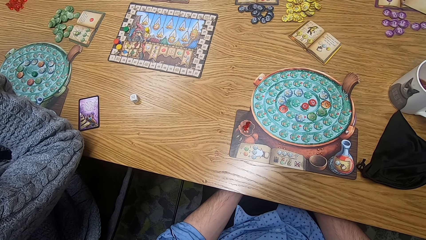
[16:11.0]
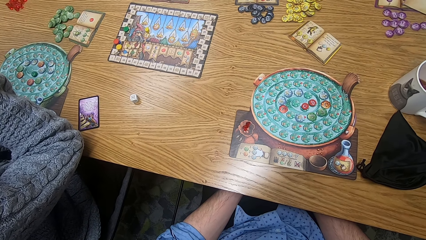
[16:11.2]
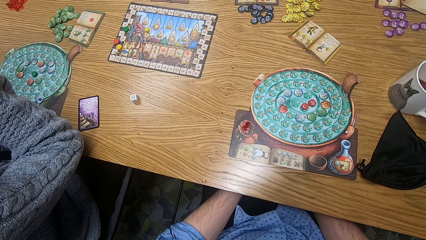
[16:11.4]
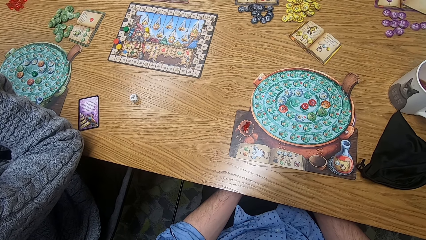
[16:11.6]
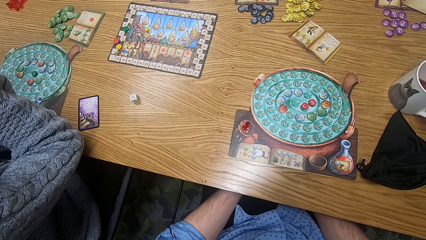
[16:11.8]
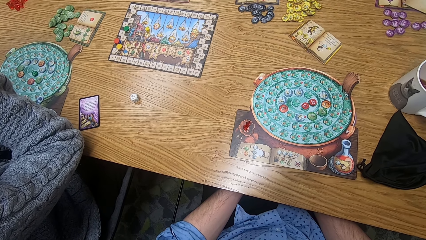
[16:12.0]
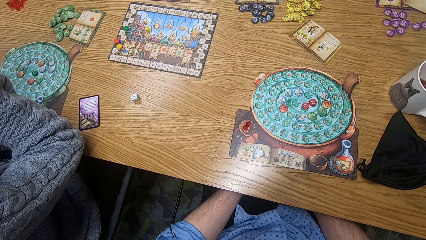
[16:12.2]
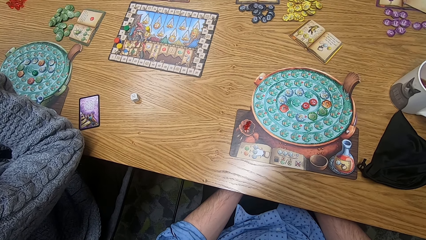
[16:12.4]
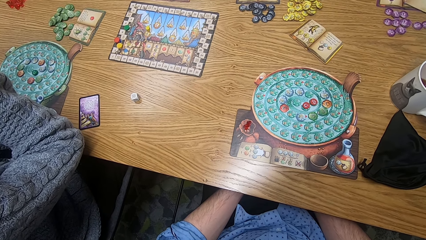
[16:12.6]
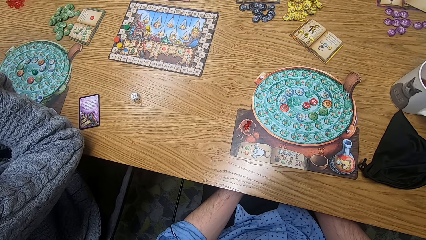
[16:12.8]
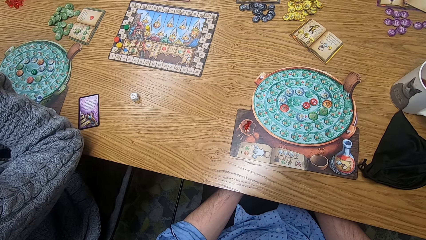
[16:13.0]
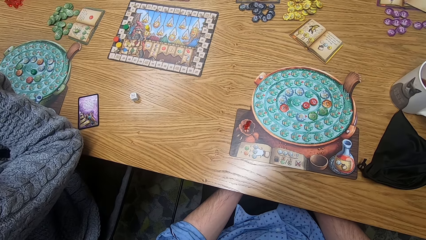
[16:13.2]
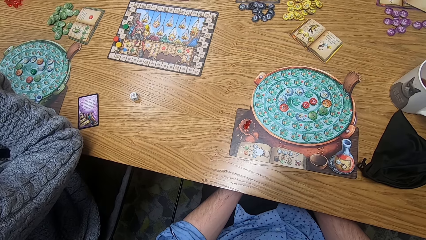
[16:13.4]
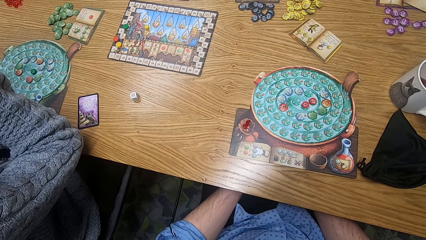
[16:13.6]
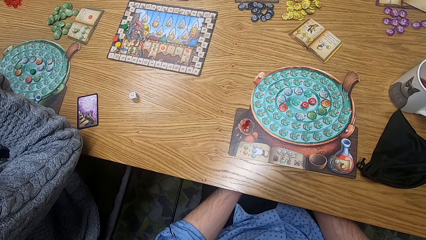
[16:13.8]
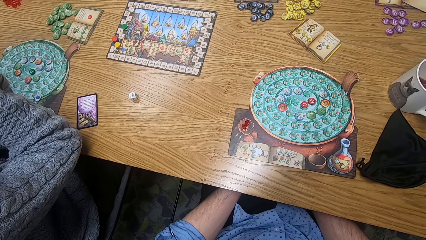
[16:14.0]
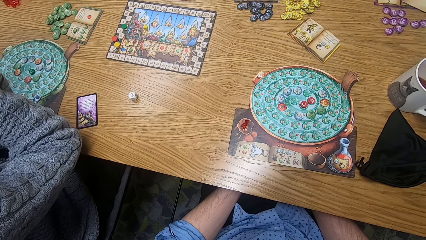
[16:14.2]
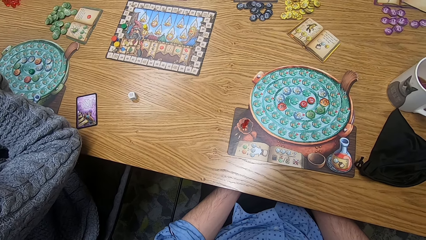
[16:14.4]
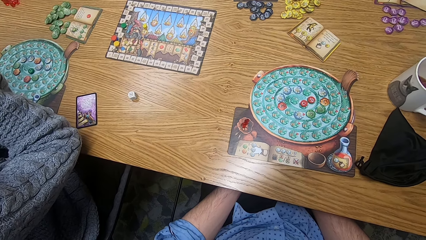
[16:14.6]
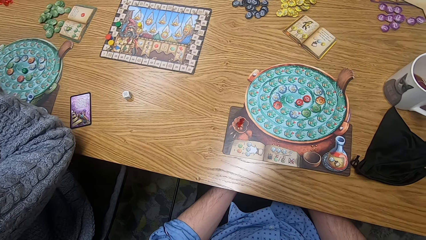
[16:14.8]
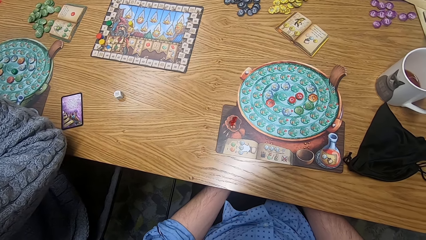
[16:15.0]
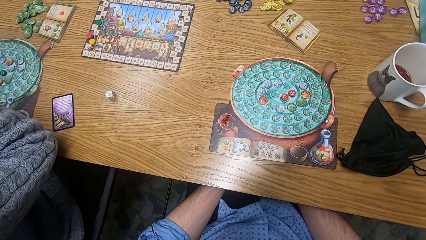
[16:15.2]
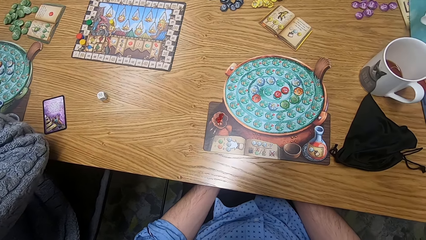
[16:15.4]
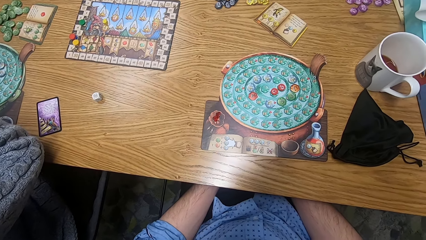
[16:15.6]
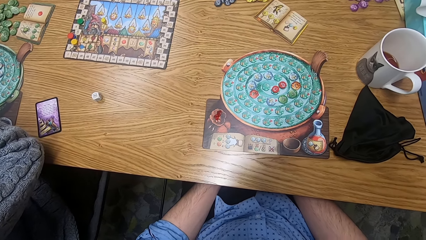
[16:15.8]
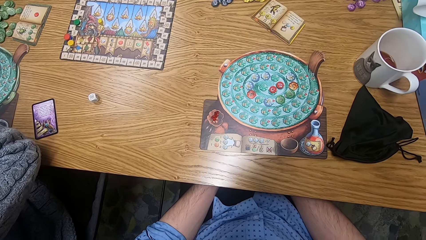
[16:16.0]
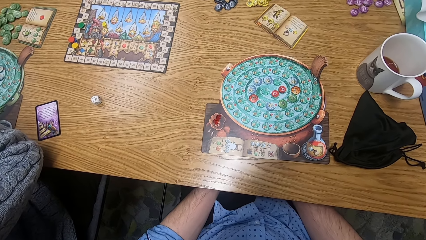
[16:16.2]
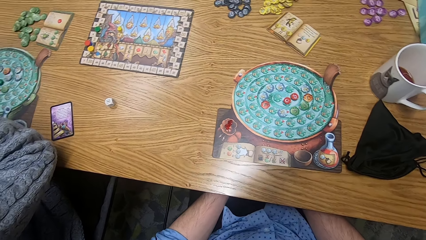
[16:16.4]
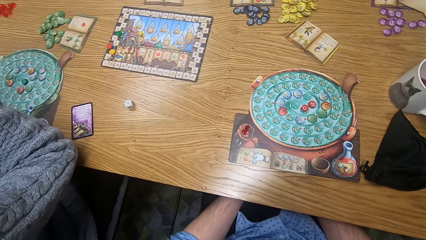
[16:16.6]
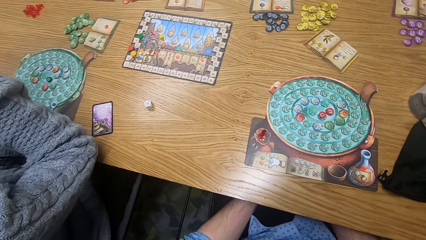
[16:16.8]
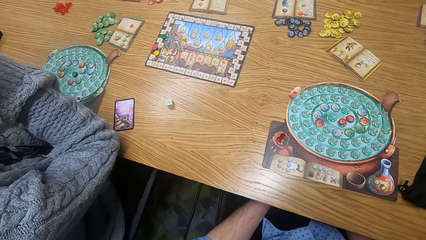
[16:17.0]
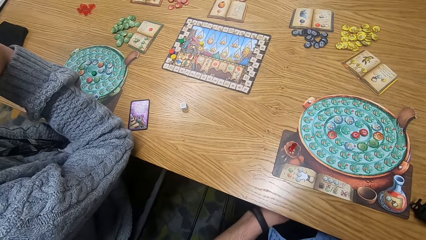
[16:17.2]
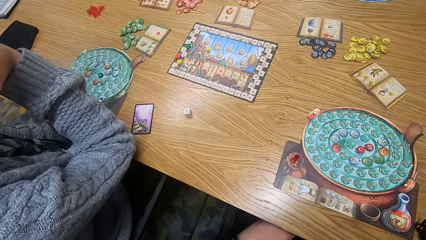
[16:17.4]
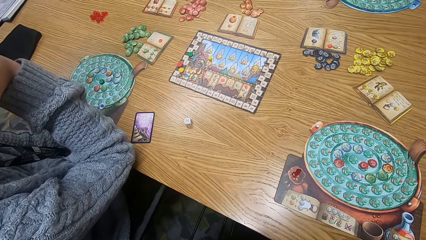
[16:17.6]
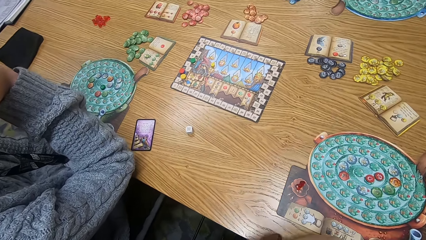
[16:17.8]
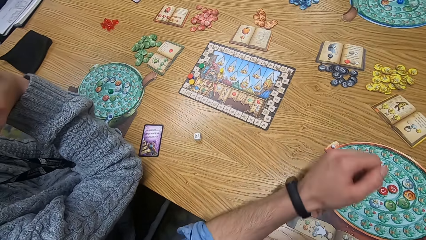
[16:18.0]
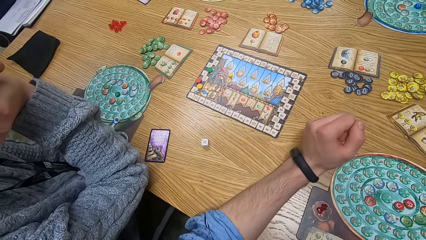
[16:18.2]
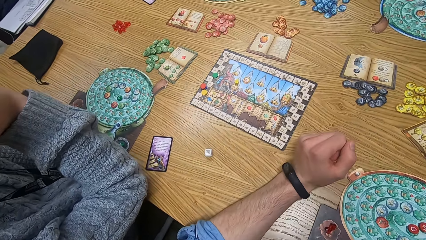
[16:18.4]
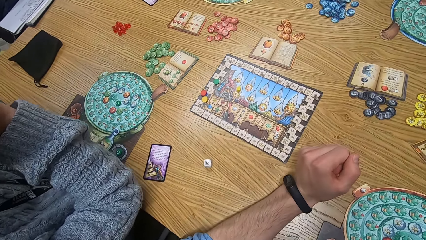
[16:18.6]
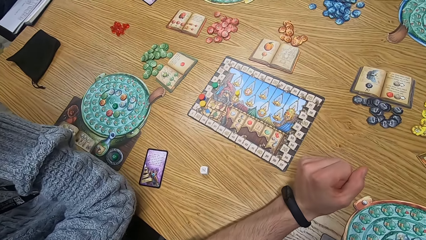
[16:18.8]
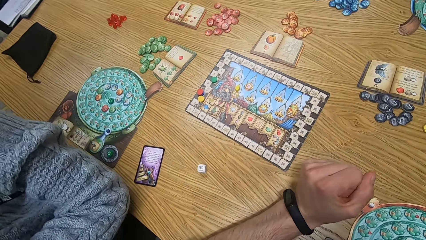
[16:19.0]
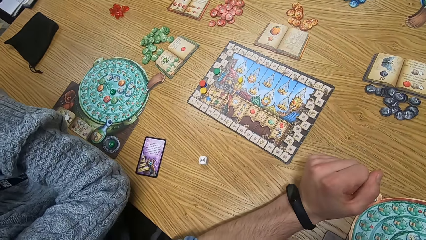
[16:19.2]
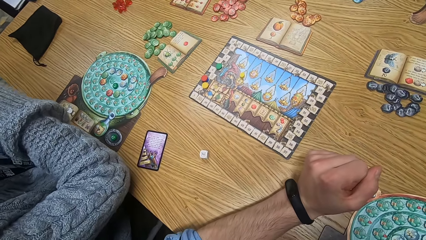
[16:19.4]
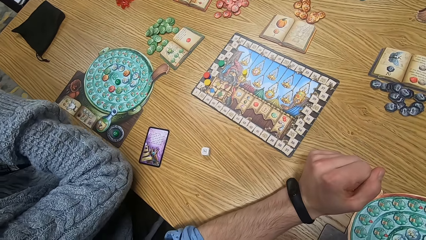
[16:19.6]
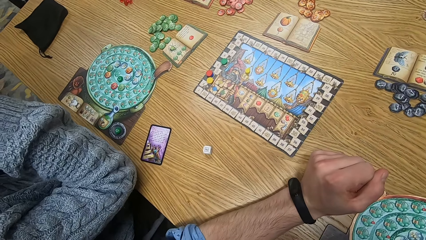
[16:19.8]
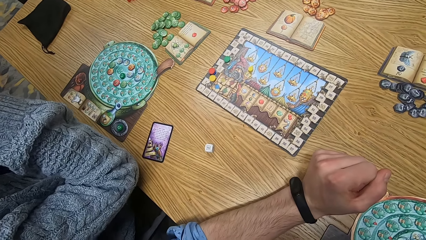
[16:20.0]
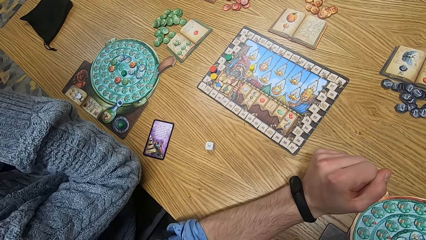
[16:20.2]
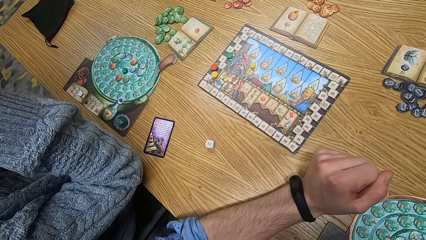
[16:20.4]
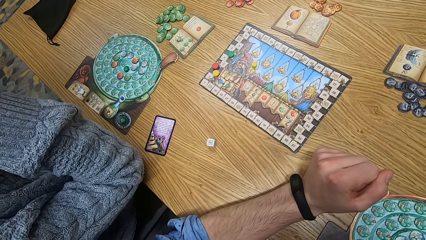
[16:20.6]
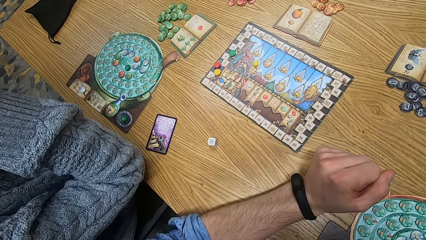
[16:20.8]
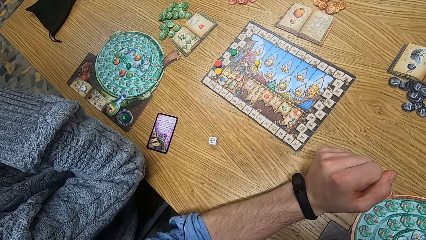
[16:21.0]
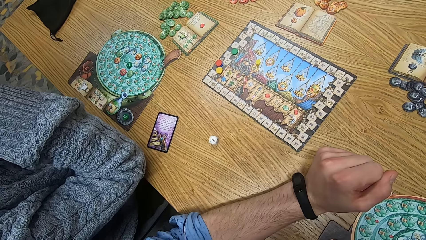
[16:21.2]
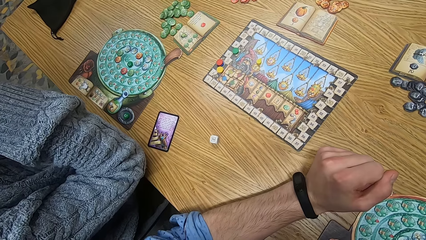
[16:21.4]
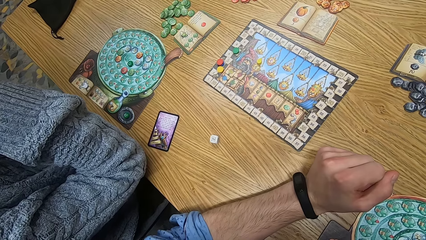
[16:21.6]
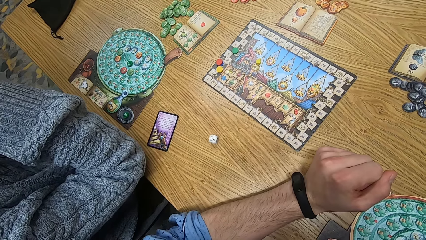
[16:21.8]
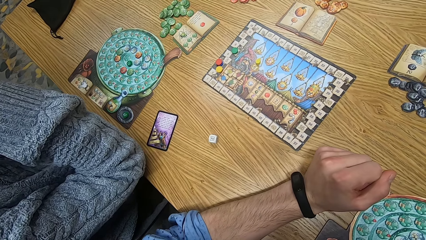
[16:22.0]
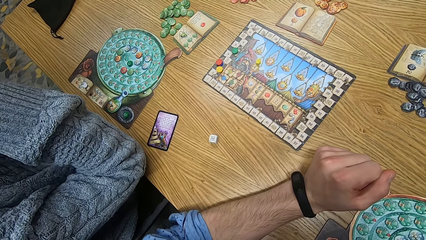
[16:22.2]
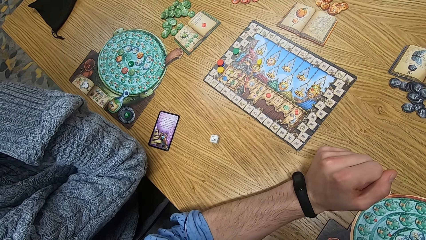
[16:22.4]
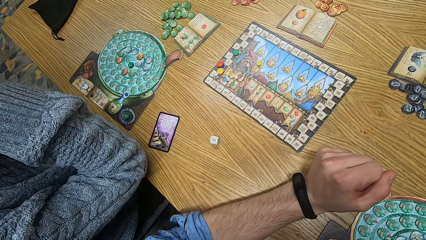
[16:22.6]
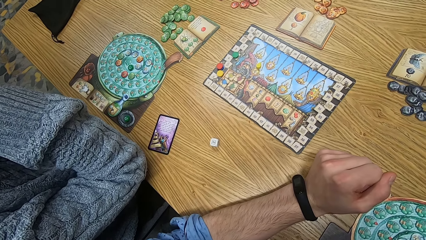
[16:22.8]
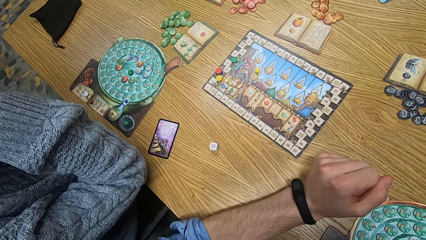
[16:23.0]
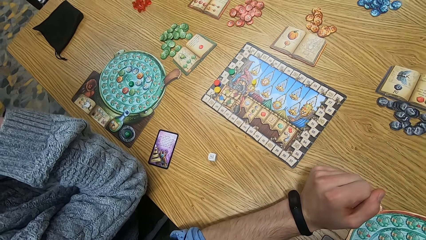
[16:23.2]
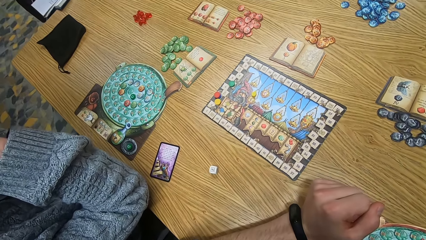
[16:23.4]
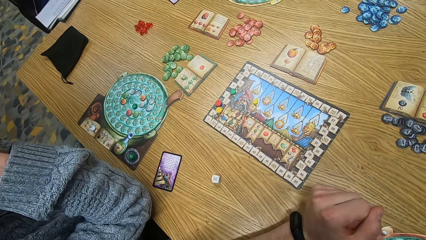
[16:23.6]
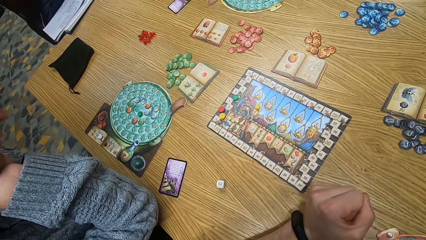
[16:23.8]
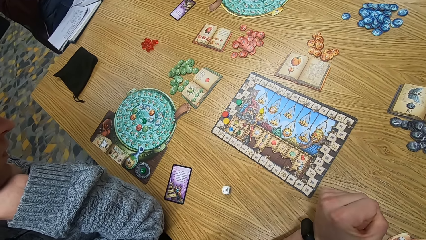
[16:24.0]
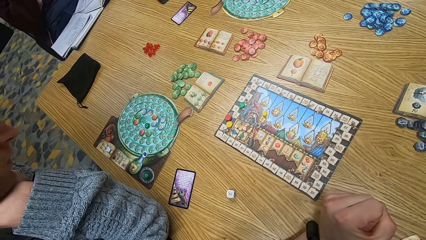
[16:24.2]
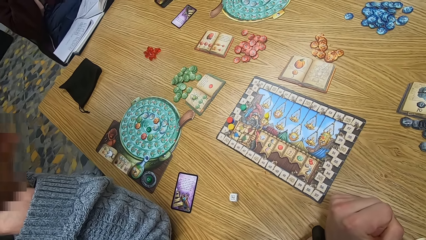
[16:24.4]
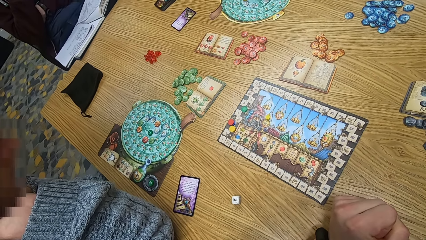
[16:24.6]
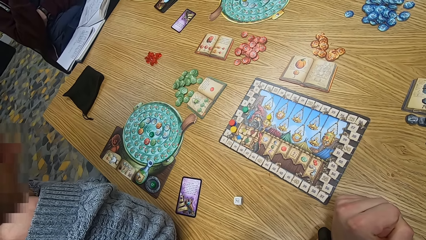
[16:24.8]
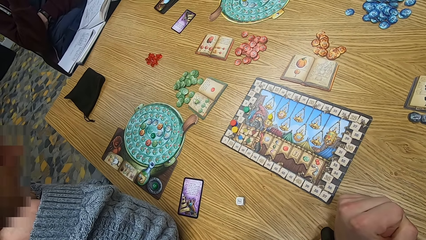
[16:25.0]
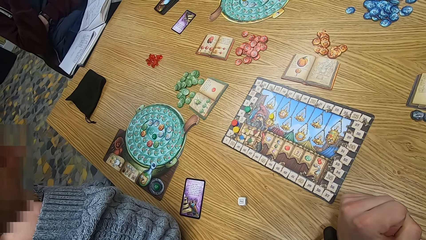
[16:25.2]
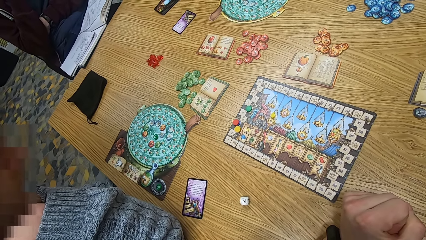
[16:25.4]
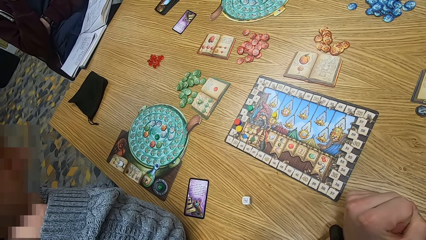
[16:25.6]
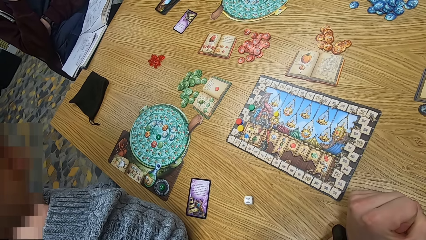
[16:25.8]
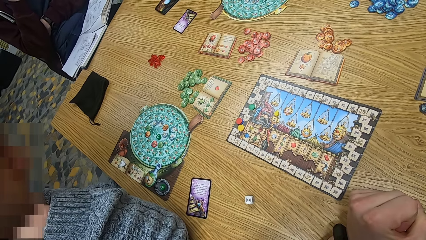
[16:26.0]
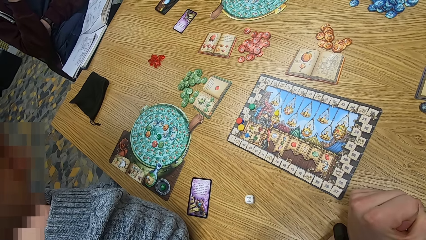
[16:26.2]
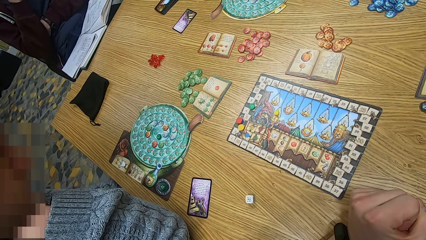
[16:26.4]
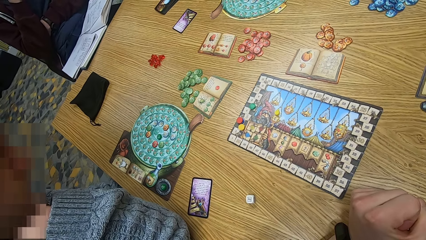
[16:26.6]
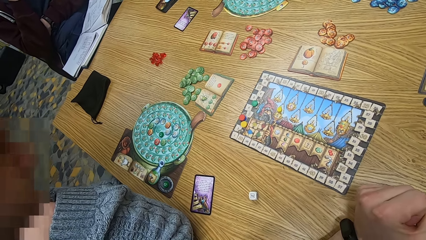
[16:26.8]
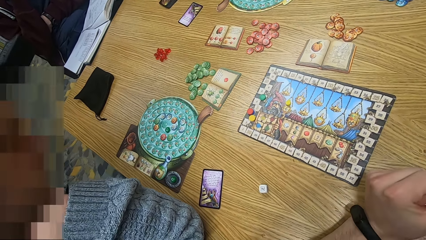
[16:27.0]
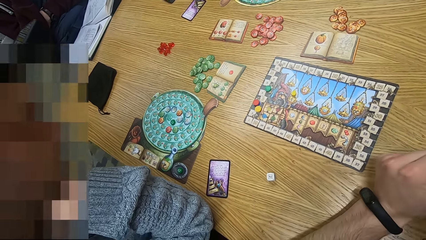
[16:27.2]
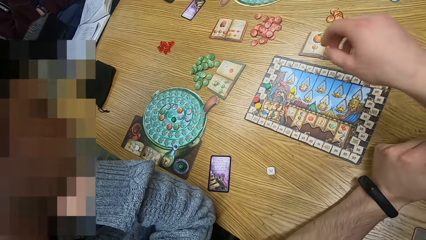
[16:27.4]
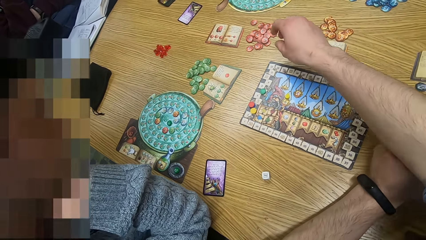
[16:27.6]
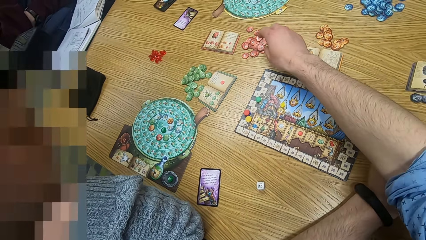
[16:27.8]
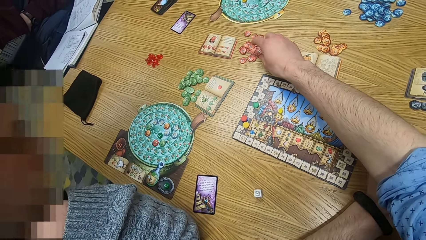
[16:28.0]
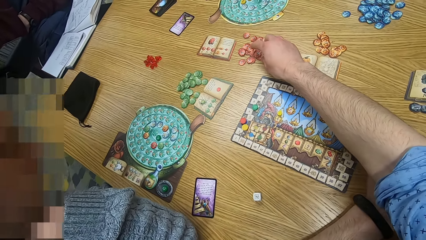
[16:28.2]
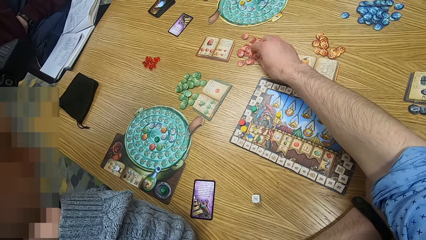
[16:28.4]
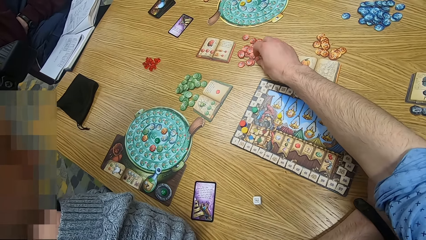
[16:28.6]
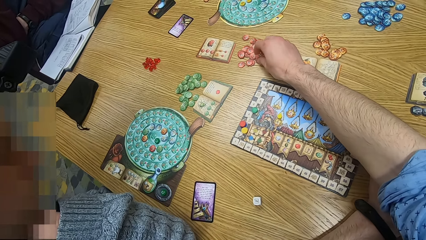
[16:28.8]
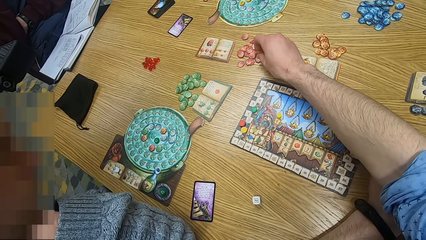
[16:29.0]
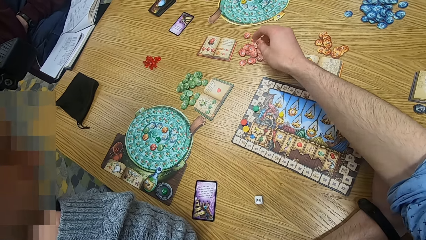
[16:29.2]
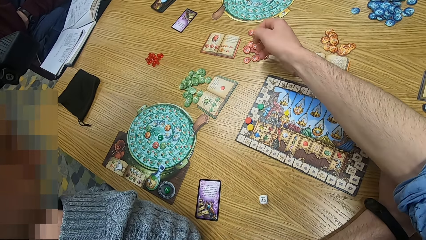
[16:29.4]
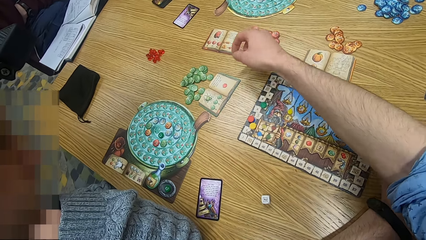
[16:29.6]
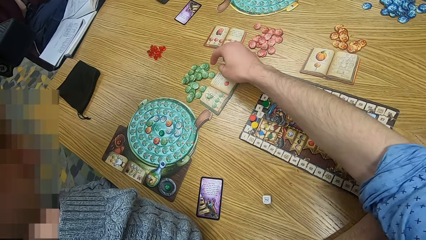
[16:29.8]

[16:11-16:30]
The camera wearer places his left hand on the table. He picks tokens from the table with his right hand.
